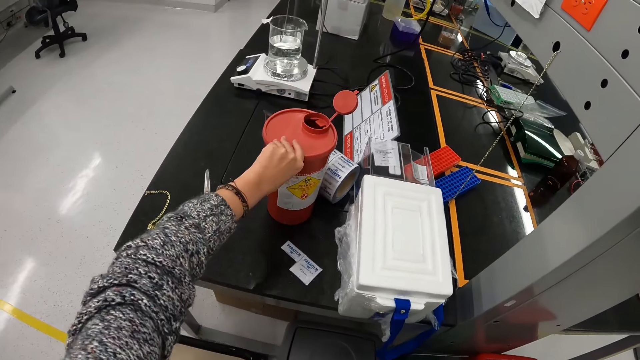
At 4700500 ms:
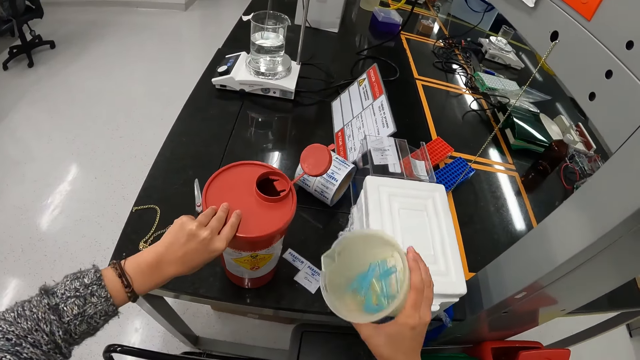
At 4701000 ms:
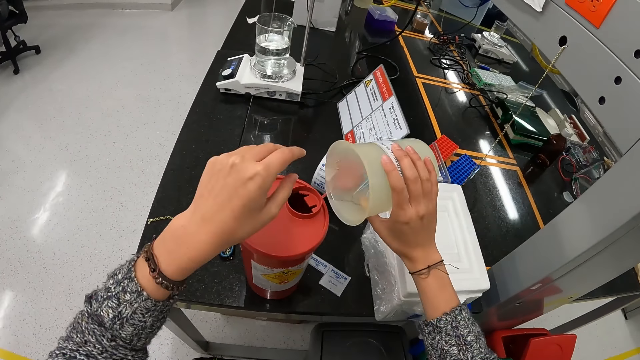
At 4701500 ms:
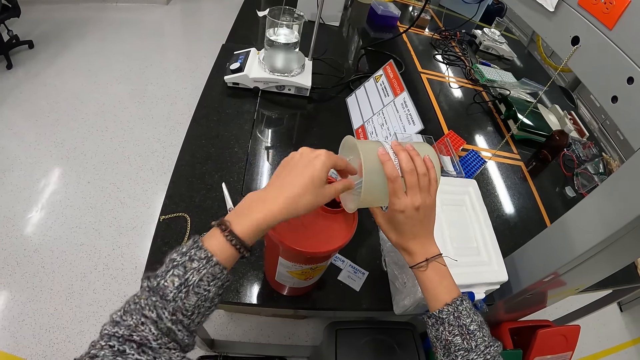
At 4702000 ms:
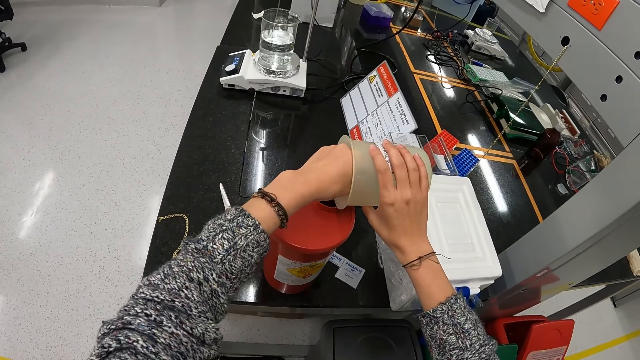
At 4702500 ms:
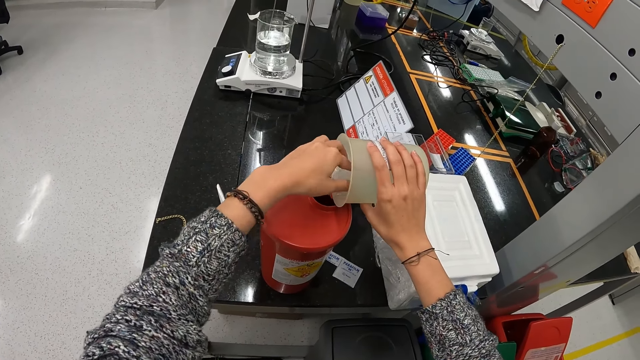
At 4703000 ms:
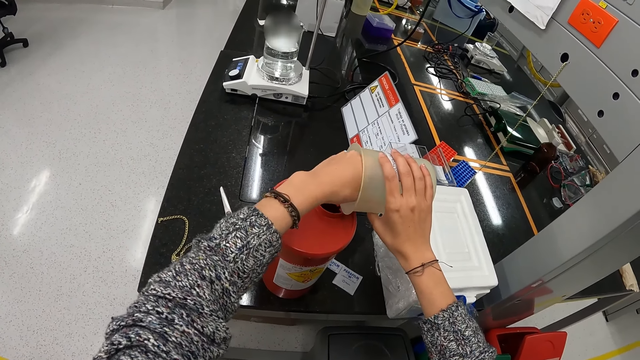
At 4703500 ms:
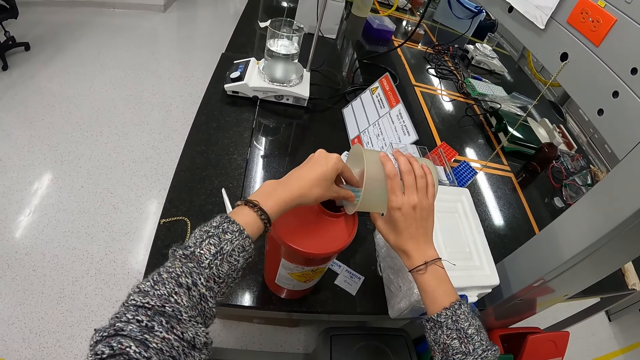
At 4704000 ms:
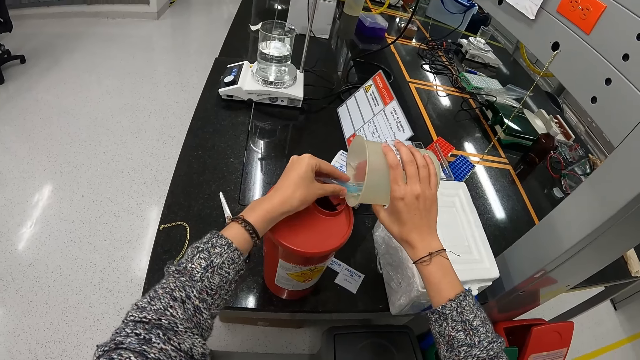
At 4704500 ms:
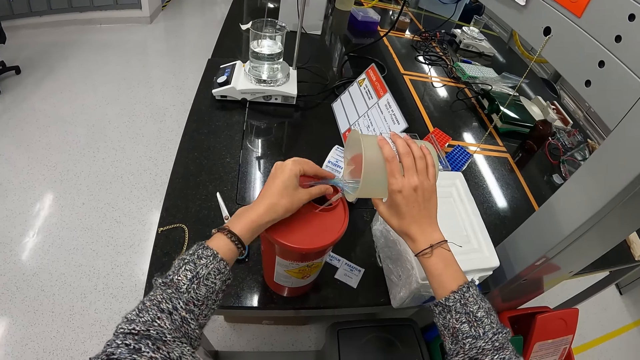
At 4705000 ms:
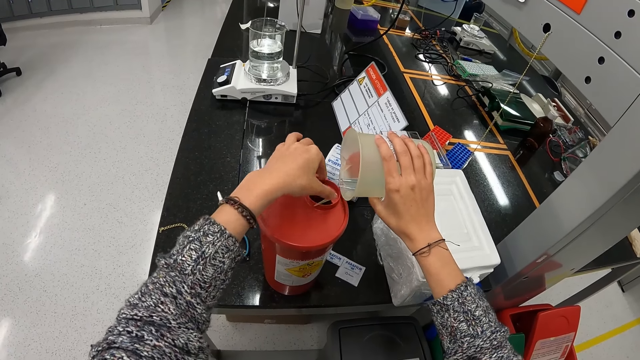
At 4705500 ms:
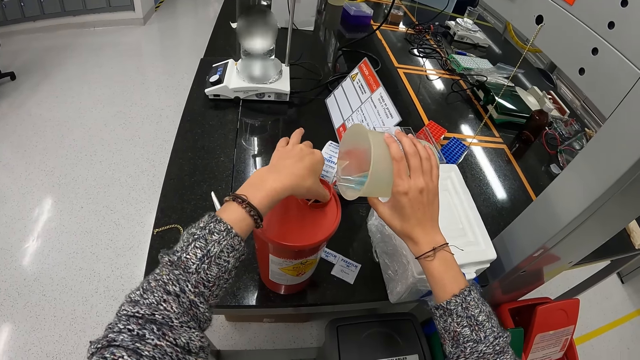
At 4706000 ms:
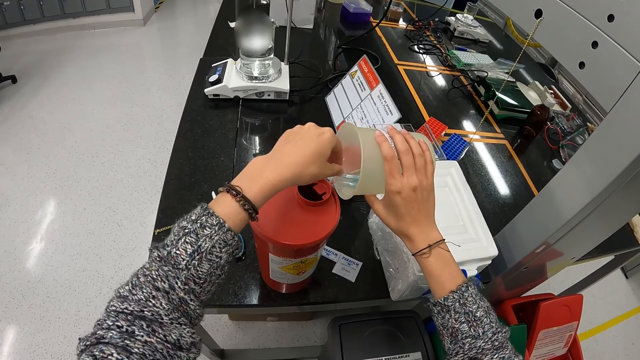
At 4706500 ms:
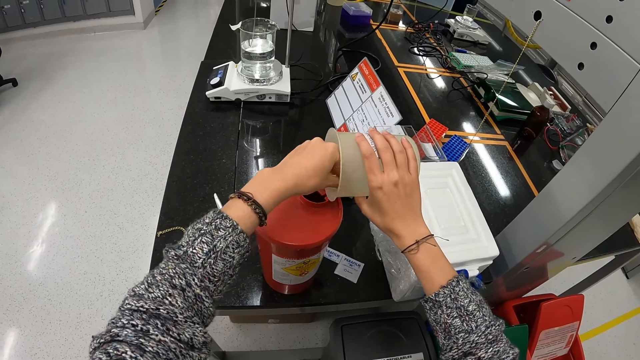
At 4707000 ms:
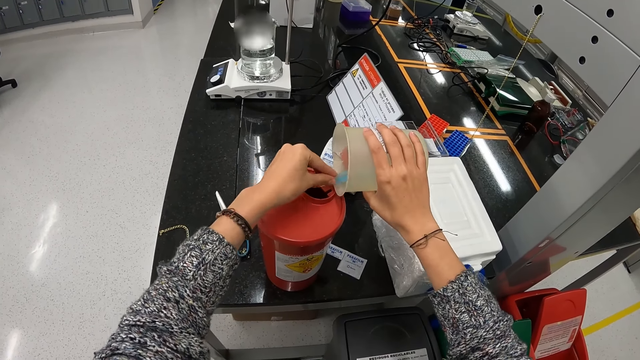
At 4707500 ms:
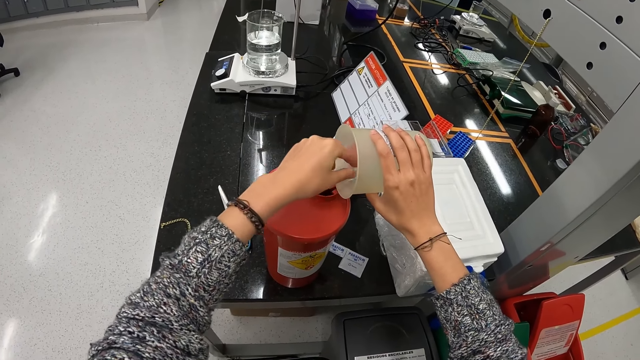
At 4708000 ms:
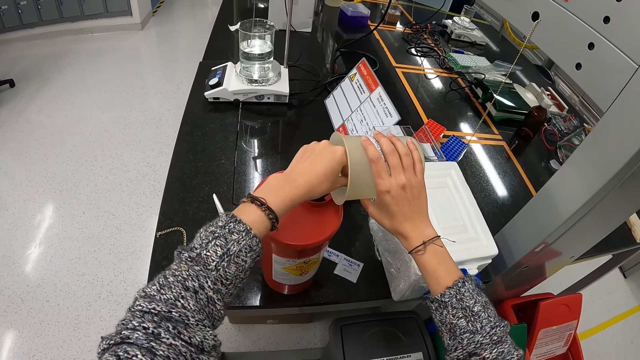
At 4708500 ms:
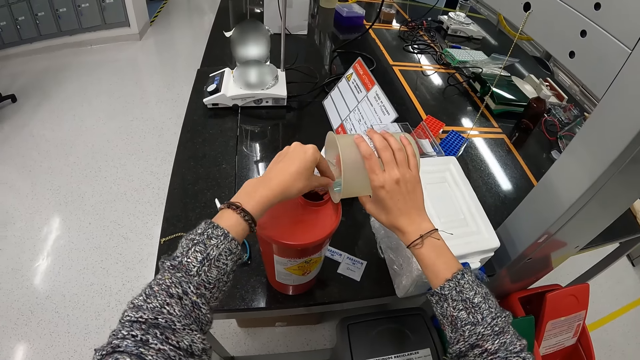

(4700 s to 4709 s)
The camera wearer moves the container with the left hand. They put something in the container. They drag the needles into the container.

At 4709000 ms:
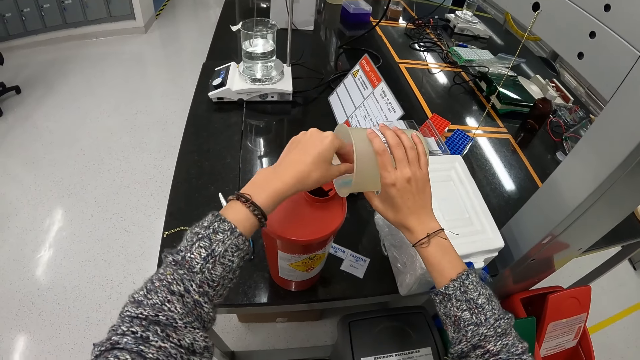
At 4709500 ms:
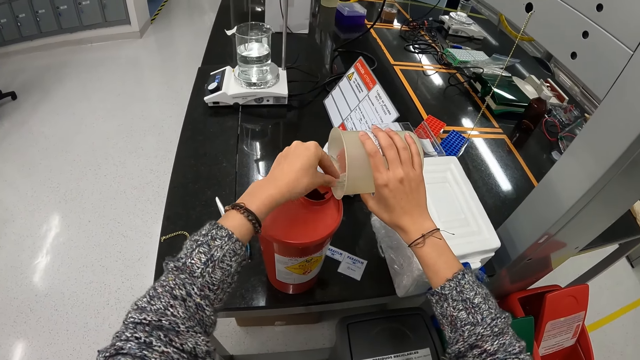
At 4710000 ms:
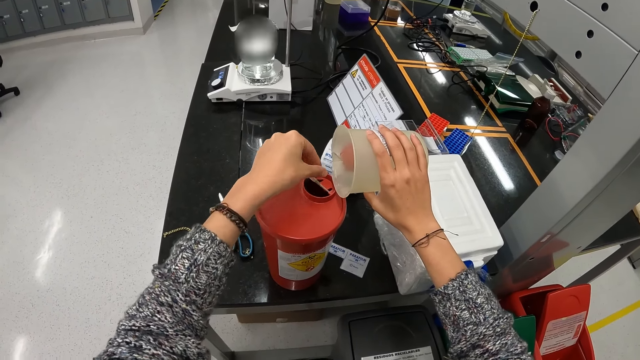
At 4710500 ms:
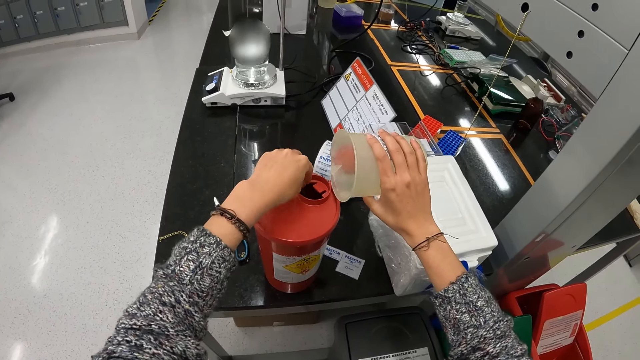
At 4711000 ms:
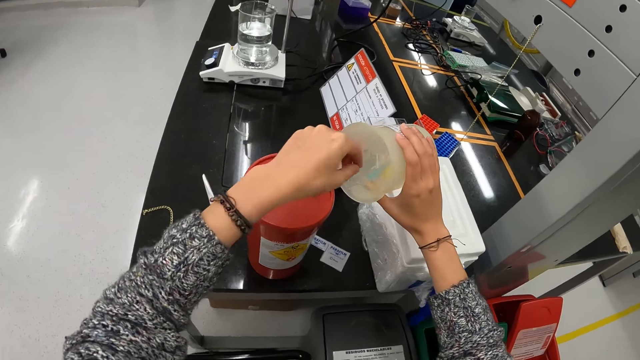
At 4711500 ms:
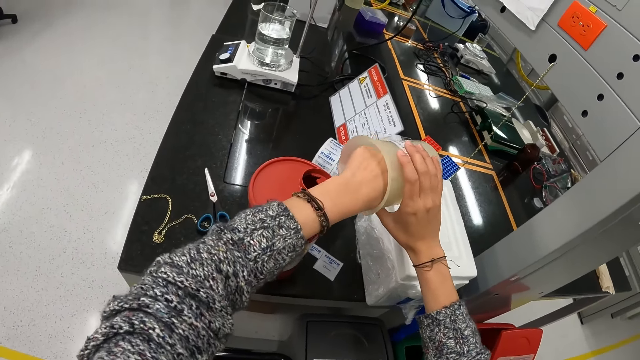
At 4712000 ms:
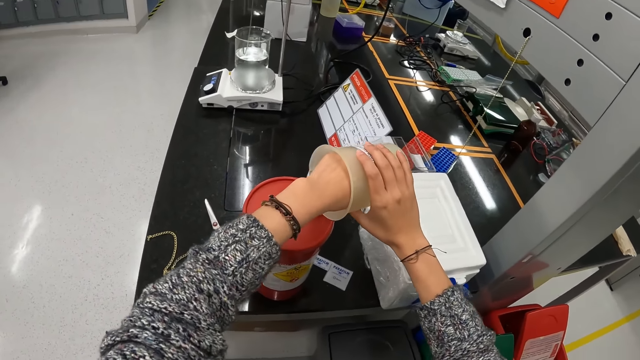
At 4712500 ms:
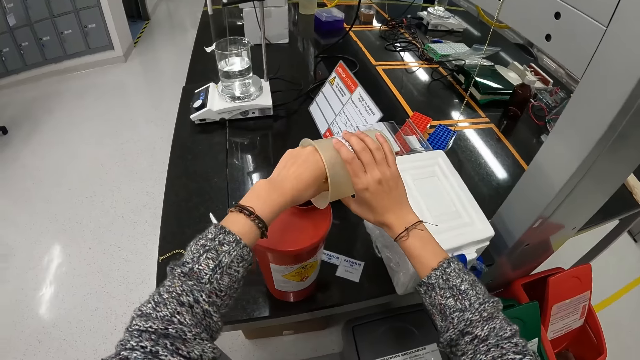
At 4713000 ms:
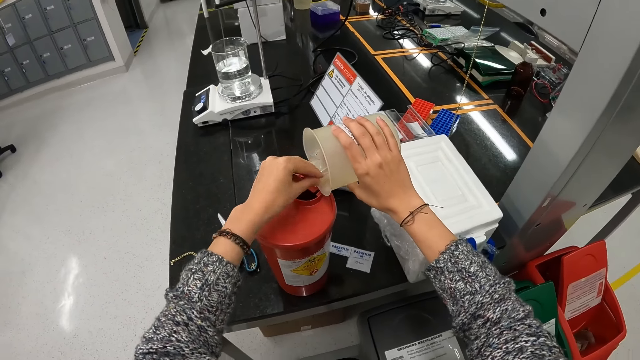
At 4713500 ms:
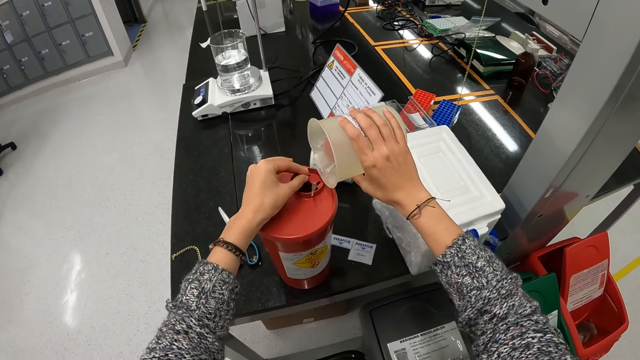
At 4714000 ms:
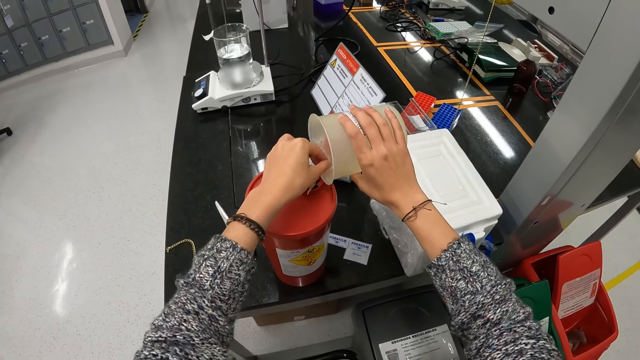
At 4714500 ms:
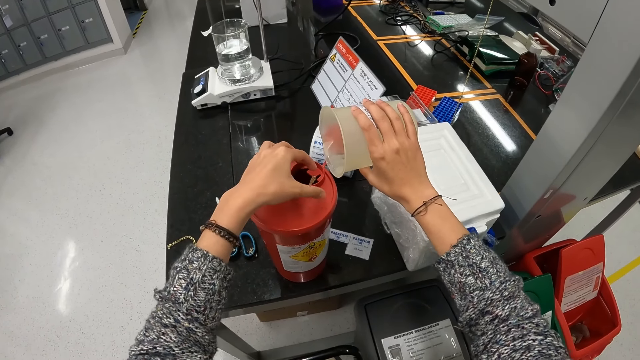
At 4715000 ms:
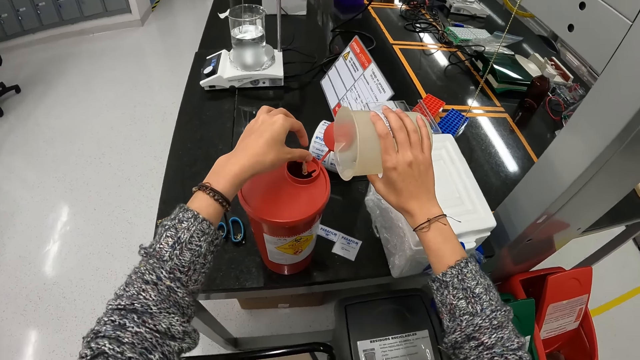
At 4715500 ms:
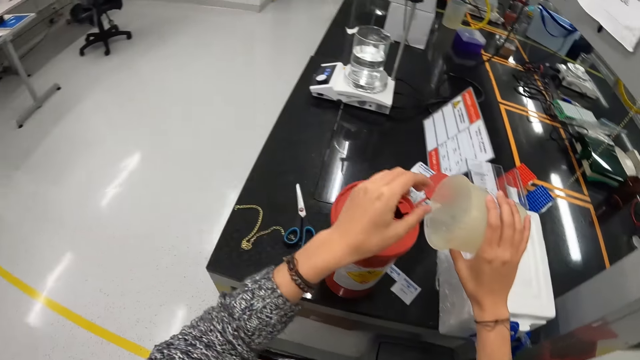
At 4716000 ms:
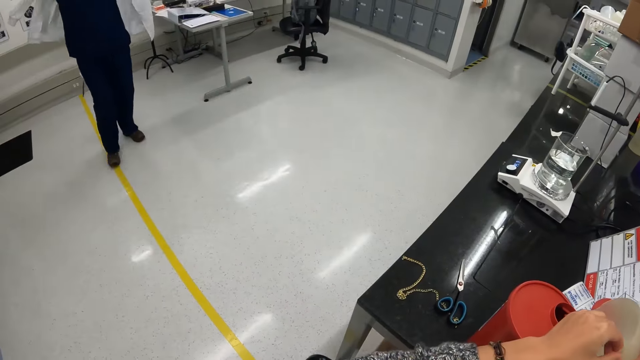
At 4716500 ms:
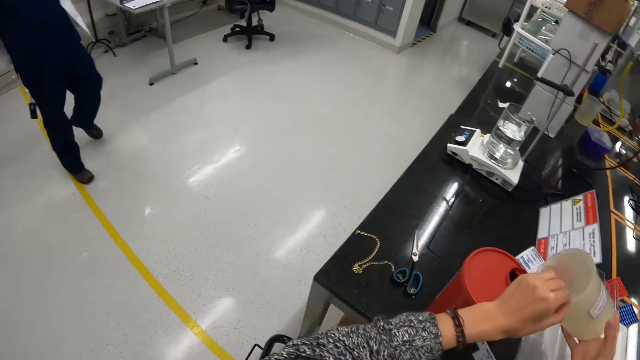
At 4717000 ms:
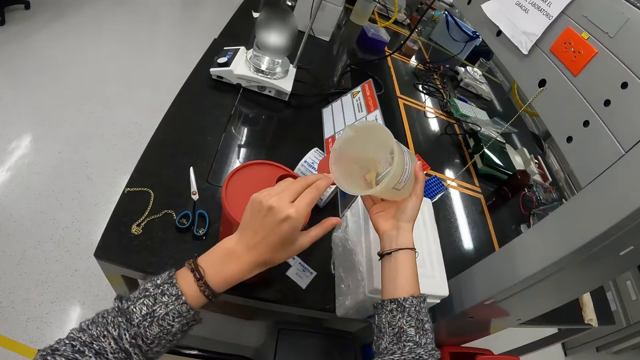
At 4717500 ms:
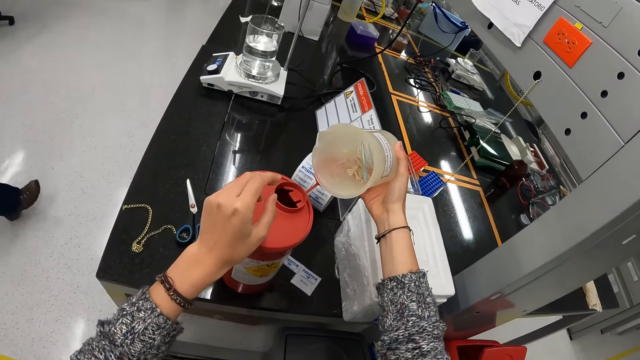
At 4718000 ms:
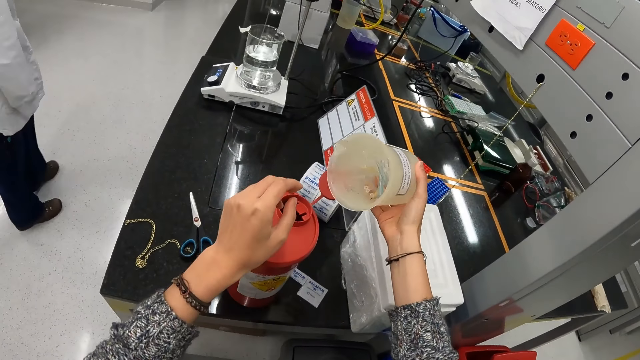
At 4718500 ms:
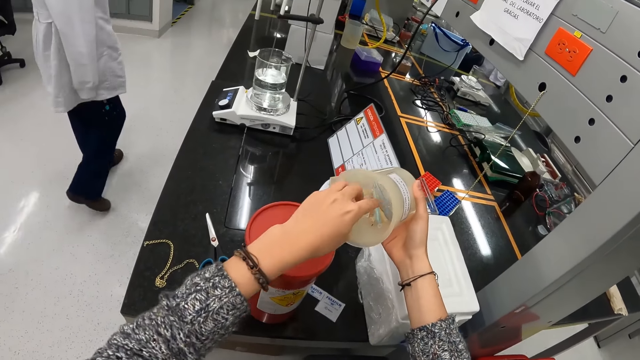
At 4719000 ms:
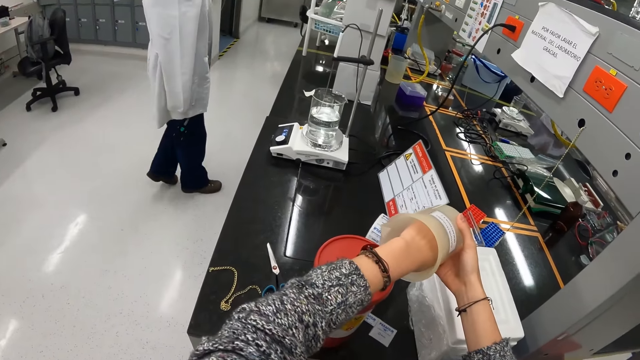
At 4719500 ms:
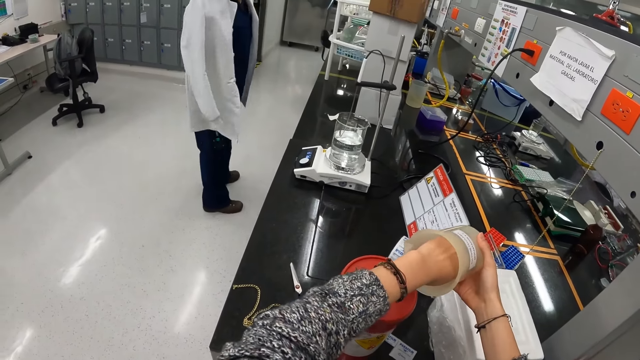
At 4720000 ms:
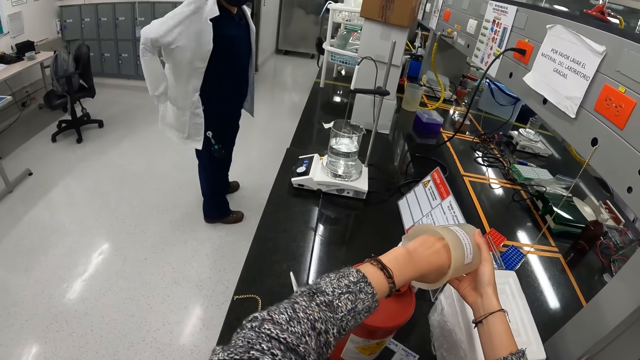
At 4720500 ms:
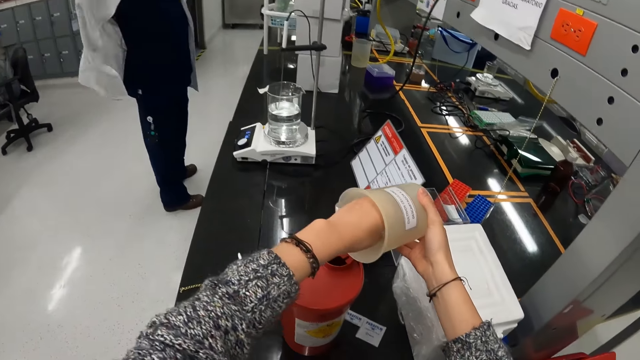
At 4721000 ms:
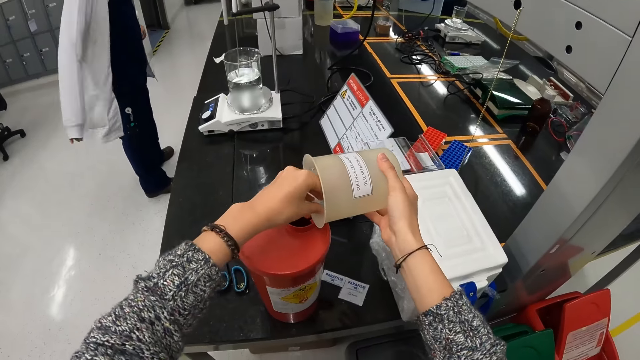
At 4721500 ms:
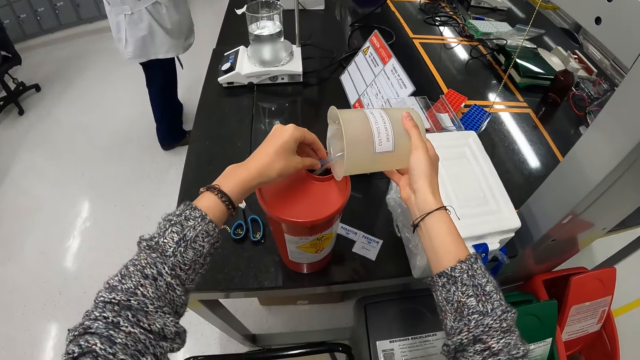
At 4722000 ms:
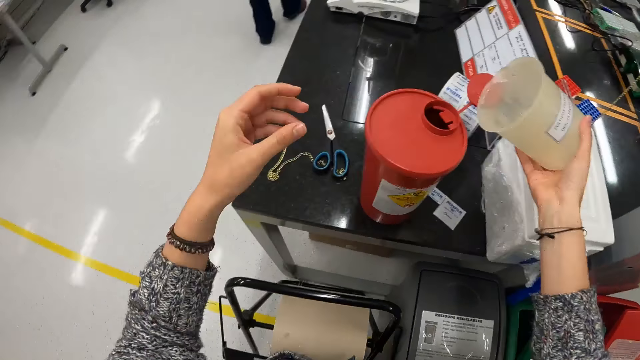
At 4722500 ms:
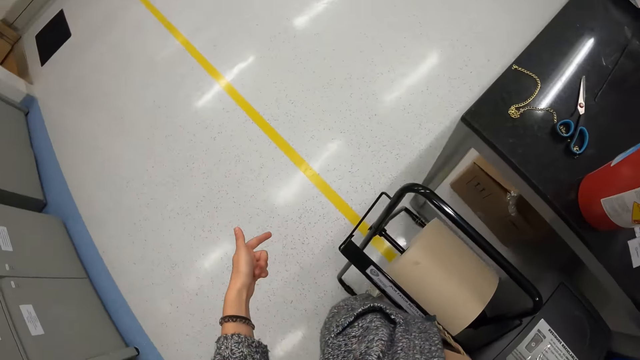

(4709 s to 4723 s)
The camera wearer removes something with a hand. He puts something in the container. He holds the liter cup. He looks on the other side. He shakes the jug. He removes something with a hand. He picks up the needles. He puts the needles in the container. He moves his hand.
